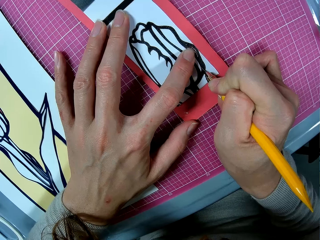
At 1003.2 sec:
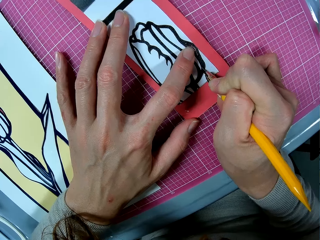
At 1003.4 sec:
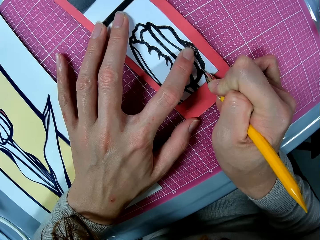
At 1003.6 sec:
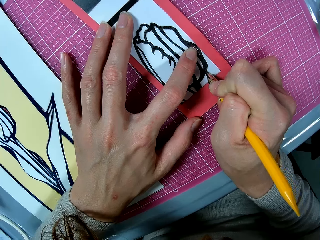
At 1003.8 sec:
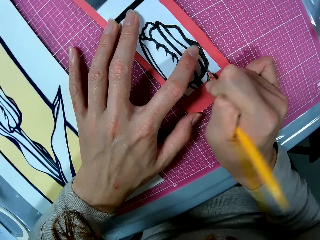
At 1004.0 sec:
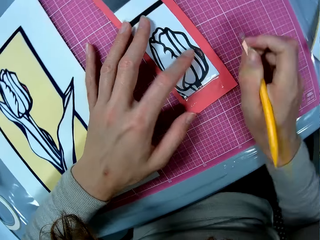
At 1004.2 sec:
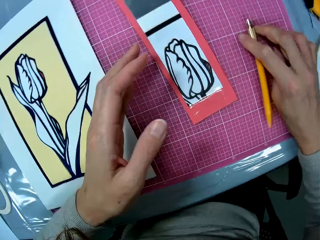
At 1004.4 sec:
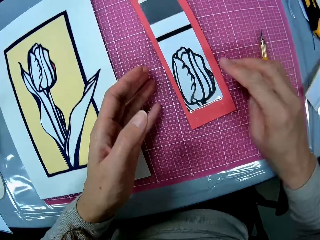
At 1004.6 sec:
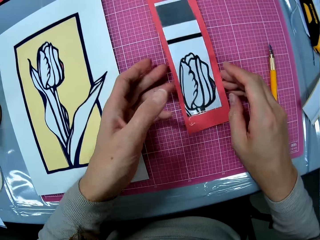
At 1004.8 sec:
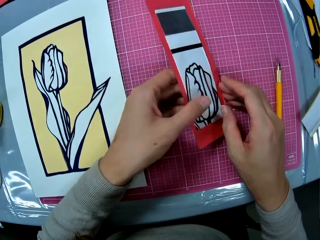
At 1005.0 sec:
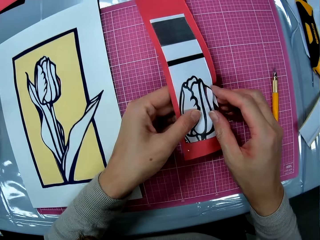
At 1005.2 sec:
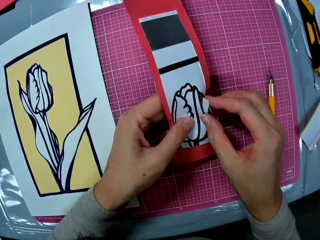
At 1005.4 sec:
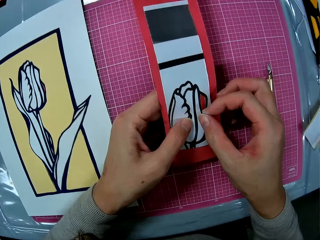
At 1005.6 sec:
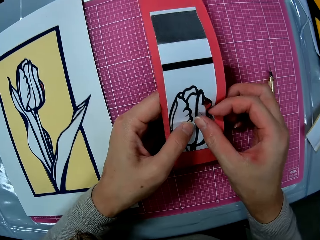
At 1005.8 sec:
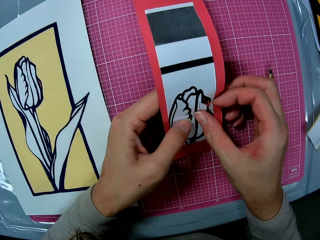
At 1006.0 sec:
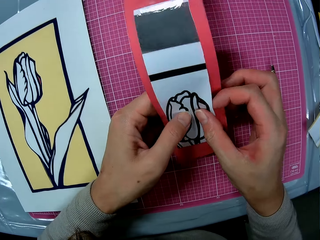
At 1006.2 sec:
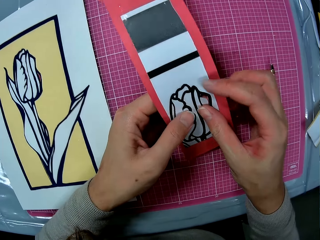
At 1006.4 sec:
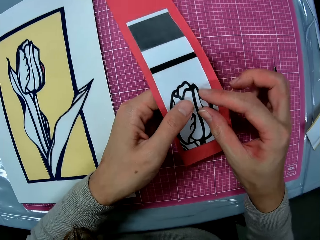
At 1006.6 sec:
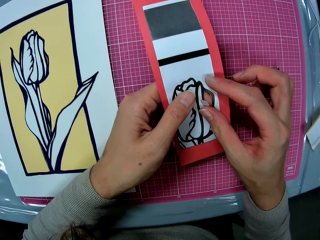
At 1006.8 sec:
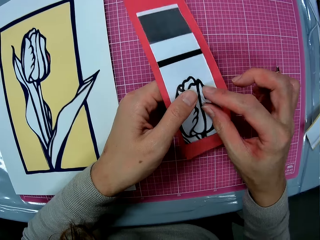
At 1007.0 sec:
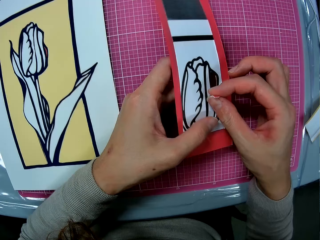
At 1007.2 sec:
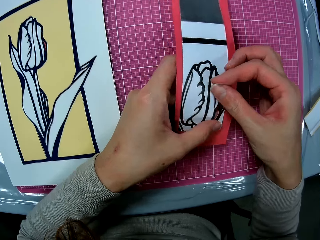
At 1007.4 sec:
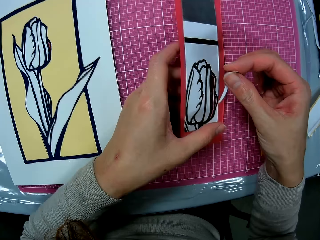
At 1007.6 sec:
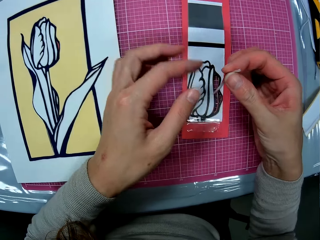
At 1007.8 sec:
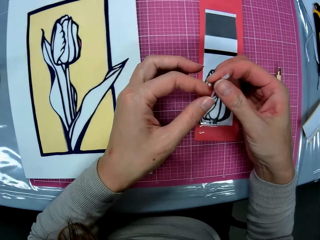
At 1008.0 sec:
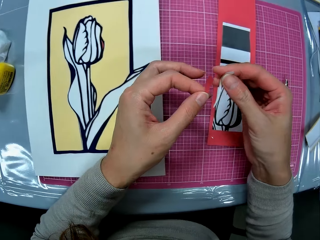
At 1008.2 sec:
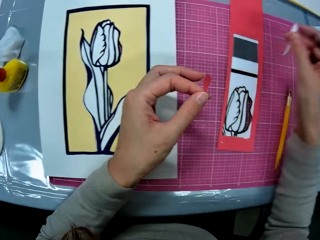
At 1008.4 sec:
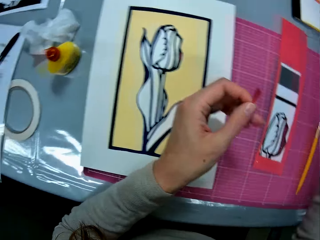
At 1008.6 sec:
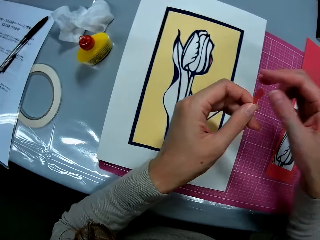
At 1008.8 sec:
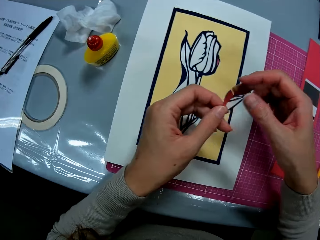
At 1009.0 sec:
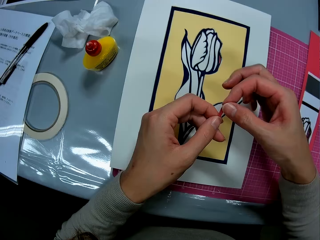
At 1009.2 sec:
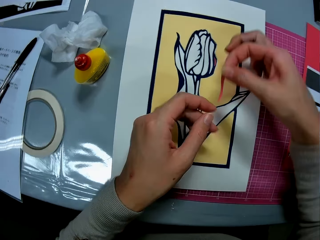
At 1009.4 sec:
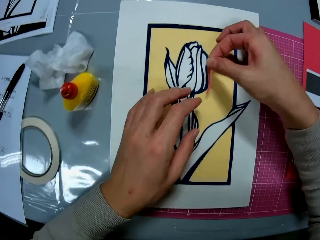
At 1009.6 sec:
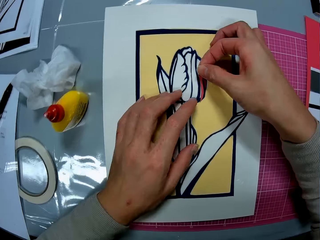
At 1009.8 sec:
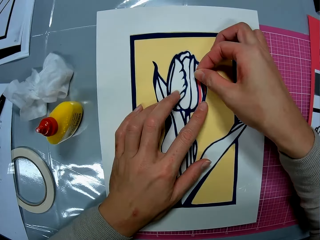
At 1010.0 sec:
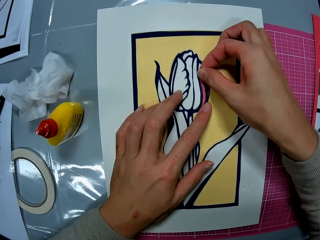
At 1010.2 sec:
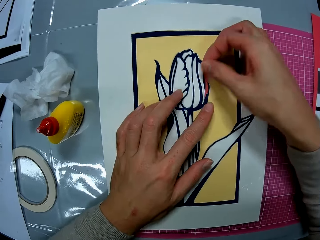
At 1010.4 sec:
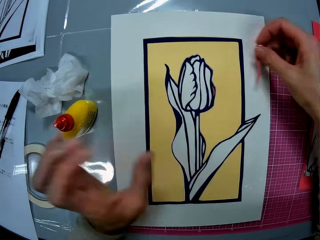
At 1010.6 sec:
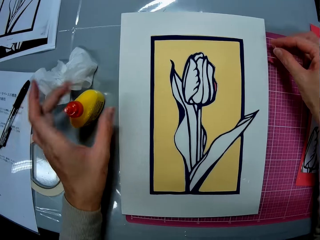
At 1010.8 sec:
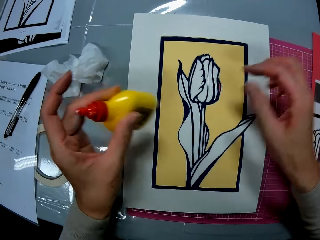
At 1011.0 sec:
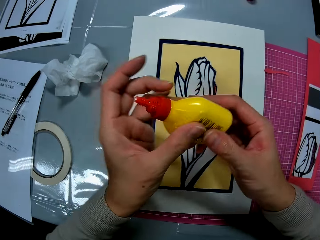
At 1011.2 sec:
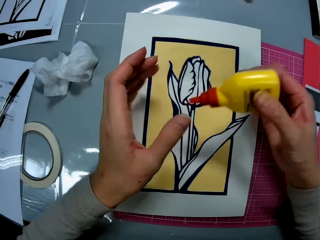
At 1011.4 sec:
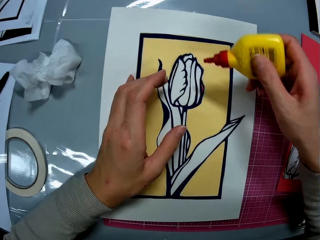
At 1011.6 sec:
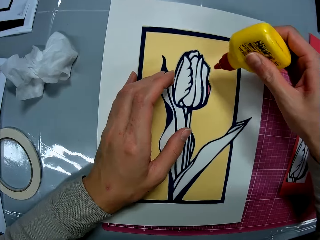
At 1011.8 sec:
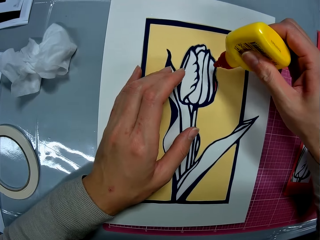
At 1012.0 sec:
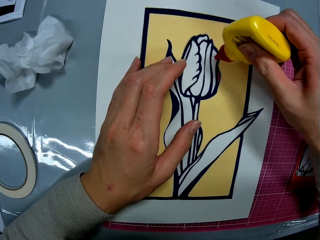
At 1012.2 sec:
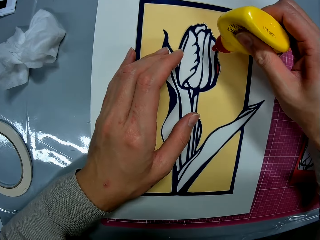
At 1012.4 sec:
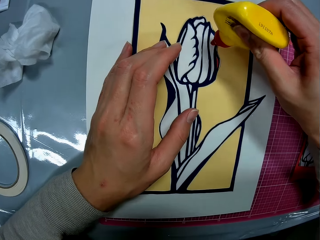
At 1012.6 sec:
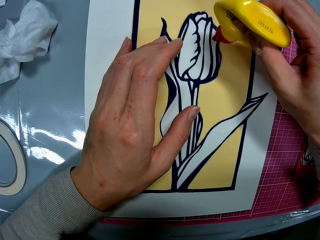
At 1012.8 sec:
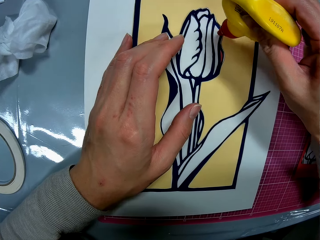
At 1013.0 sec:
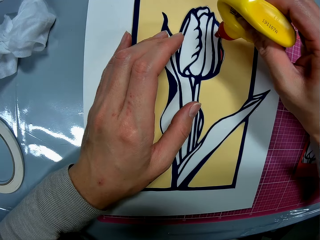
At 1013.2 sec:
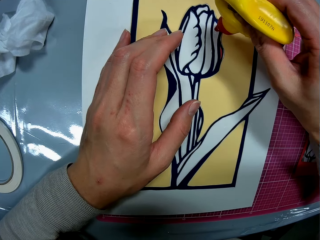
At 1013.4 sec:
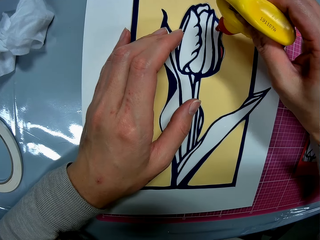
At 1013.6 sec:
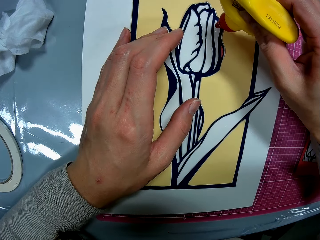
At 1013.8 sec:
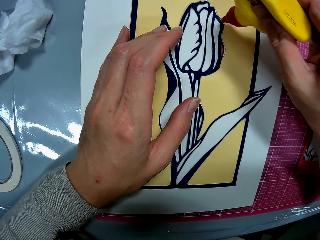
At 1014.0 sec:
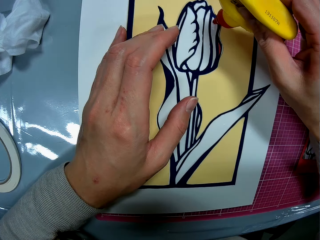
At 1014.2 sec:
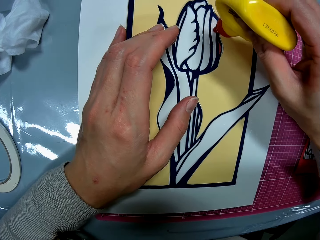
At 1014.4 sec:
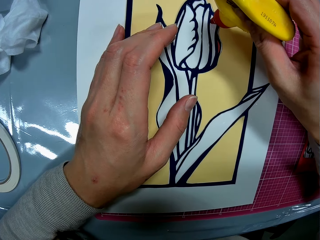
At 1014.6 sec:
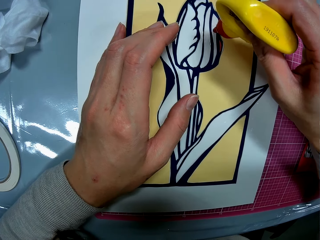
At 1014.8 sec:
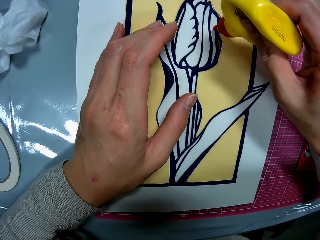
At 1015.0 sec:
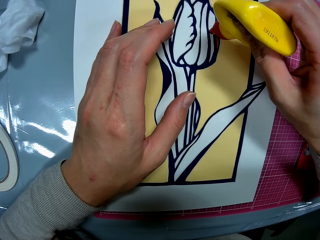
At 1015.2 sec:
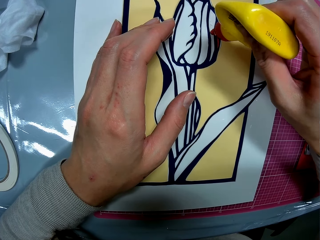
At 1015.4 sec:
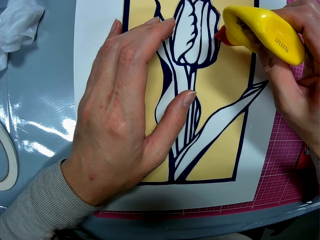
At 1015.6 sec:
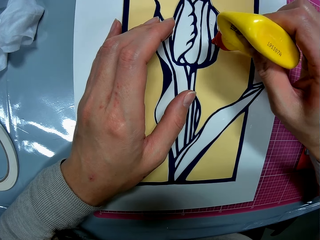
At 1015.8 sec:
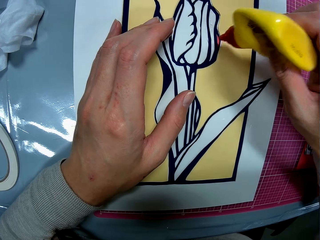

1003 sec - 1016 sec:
The camera wearer puts the craft knife in her right hand on the cutting mat. She picks up the cutouts on the cutting mat. She removes the cut piece from the cutouts with her right hand. She drops the cutouts in her left hand on the cutting mat. She collects the colored cut piece from her right hand with her left hand. She drops the white cut piece in her right hand on the table. She collects the colored cut piece from her left hand with her right hand. She places the colored cut piece in her right hand on the papercraft on the cutting mat. She drops the colored cut piece in her right hand on the cutting mat. She picks up the glue container on the table with her left hand. She passes the glue container in her left hand to her right hand. She puts glue on the papercraft.

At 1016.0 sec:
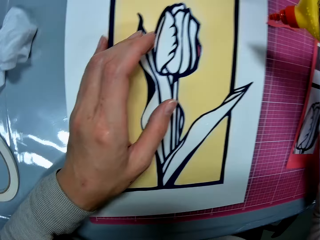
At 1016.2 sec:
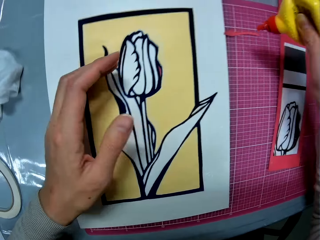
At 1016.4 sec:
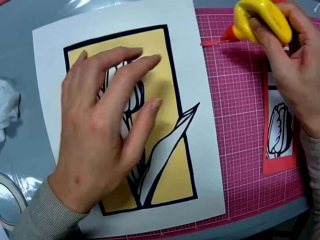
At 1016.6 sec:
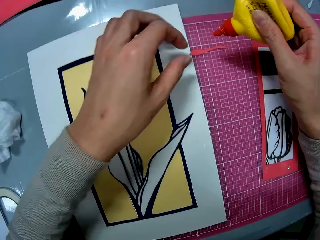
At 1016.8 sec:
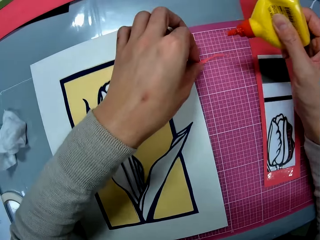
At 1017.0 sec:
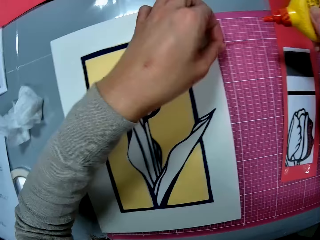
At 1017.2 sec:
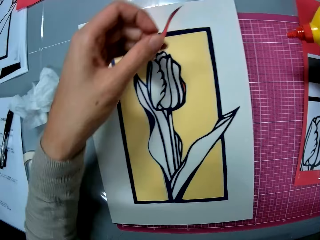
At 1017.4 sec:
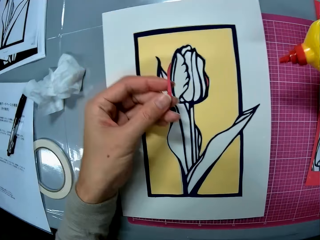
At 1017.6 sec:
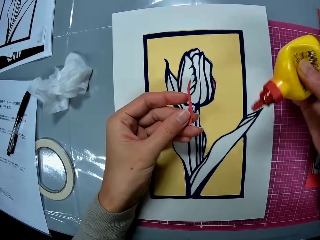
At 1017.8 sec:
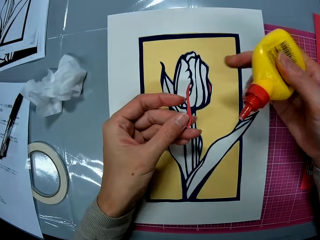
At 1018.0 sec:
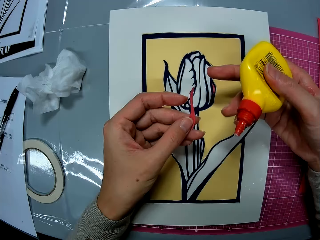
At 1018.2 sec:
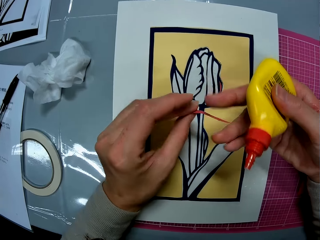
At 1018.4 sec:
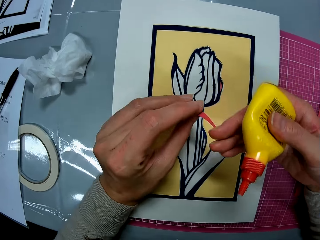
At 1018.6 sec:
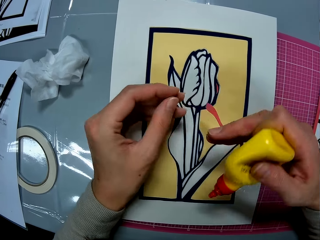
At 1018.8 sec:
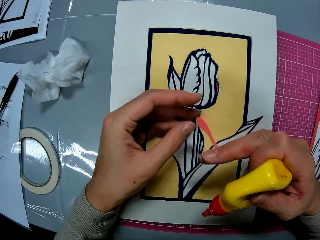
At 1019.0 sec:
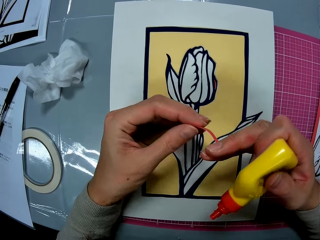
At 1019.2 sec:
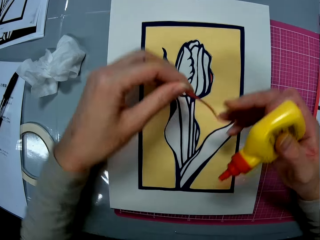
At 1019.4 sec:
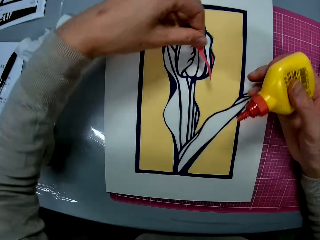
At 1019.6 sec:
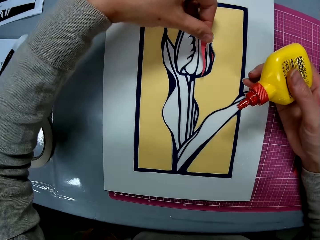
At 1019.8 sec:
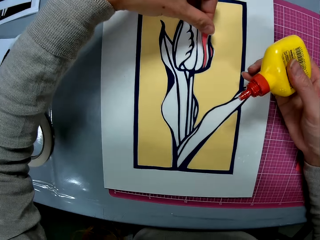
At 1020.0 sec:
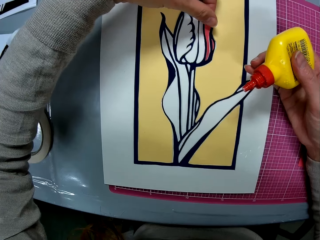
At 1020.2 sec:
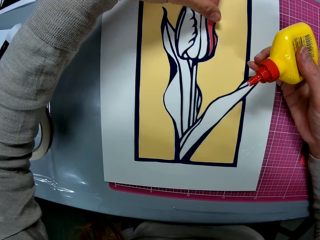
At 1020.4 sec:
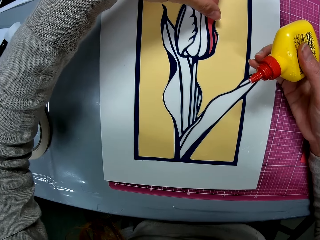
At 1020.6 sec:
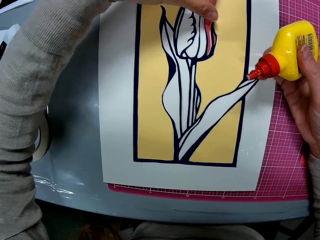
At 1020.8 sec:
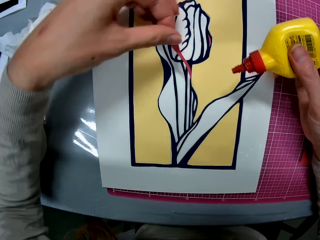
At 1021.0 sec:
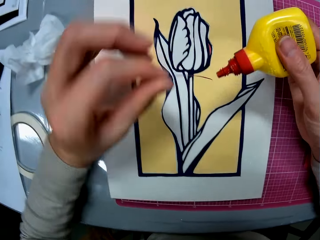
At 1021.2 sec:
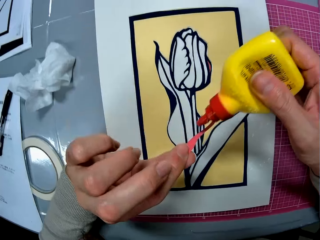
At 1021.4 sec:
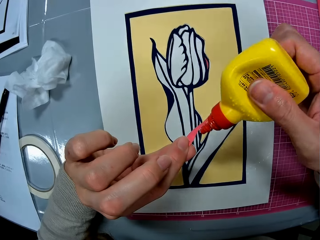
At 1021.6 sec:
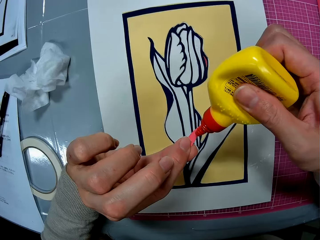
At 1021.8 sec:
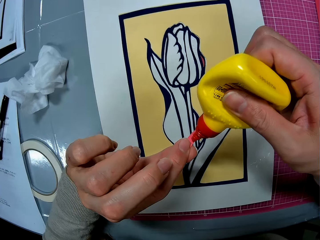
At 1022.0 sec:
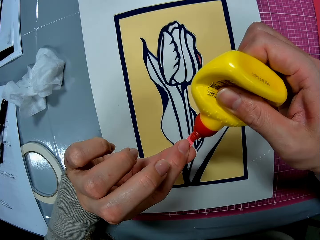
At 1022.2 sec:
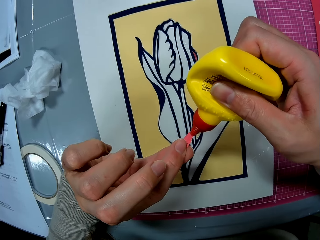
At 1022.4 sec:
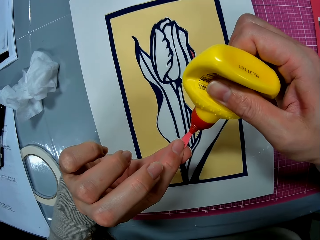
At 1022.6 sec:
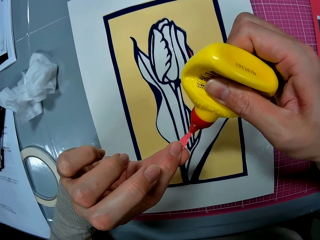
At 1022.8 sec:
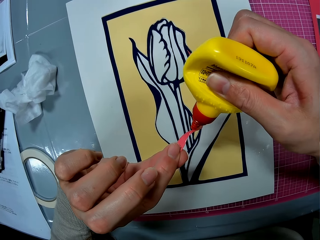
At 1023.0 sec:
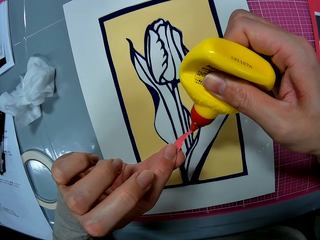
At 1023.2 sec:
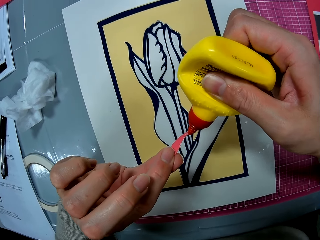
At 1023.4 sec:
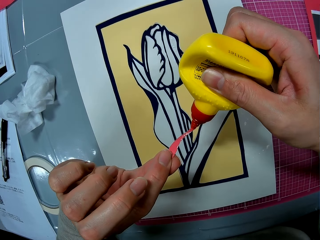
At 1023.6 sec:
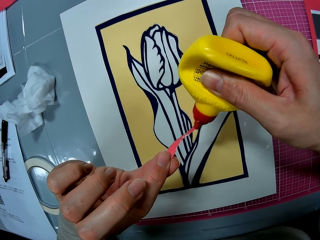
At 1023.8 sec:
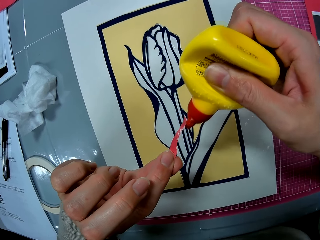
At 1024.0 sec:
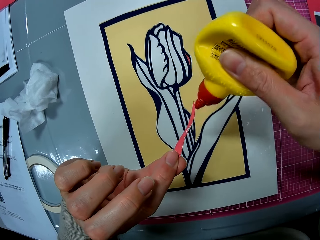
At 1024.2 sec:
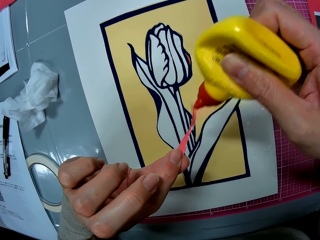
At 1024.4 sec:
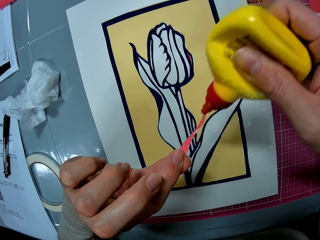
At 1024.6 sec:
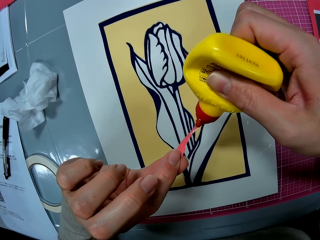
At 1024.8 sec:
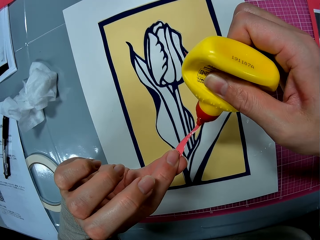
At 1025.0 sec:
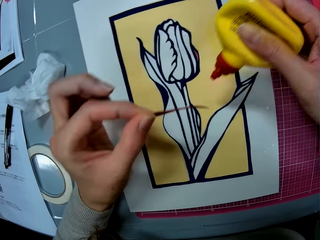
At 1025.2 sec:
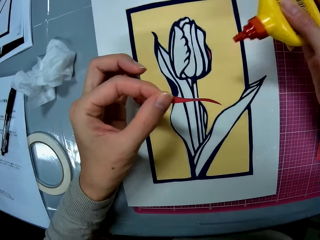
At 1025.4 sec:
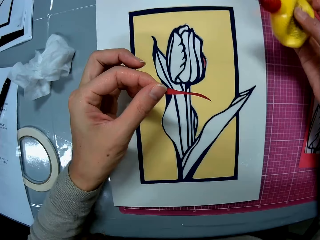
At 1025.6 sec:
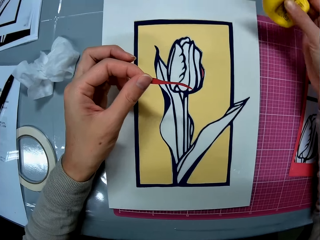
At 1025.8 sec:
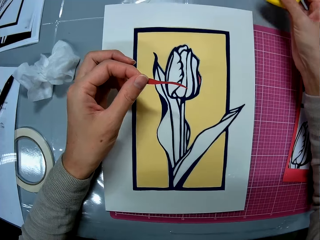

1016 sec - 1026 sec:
The camera wearer picks up the colored cut piece on the cutting mat with her left hand. She adjusts the colored cut piece in her hands. She places the colored cut piece in her left hand on the papercraft. She removes the colored cut piece from the papercraft with her left hand. She puts glue on the colored cut piece in her left hand.
